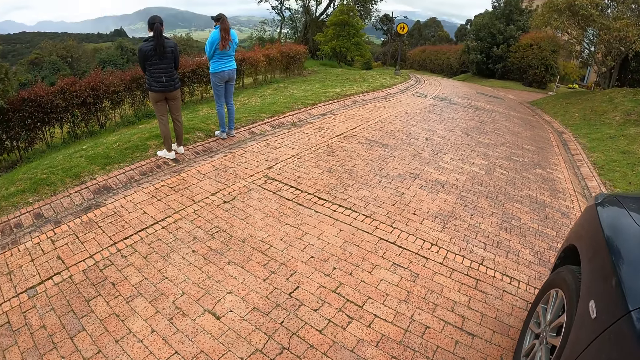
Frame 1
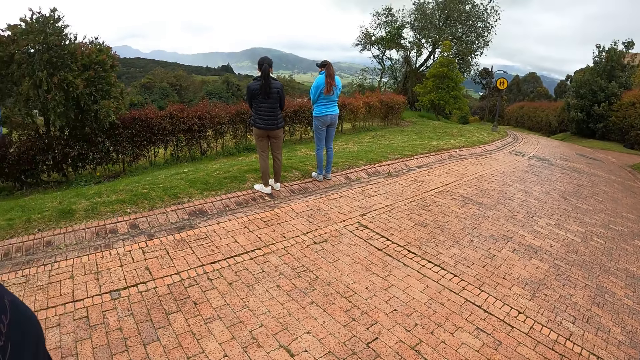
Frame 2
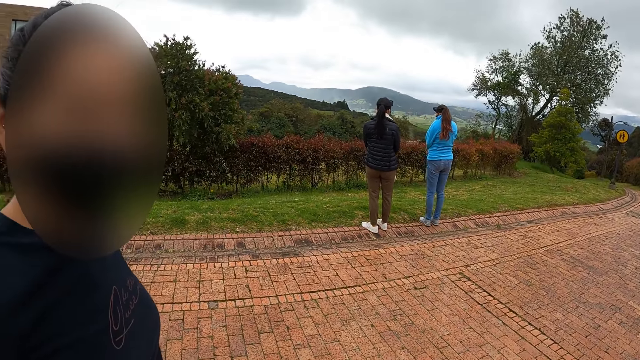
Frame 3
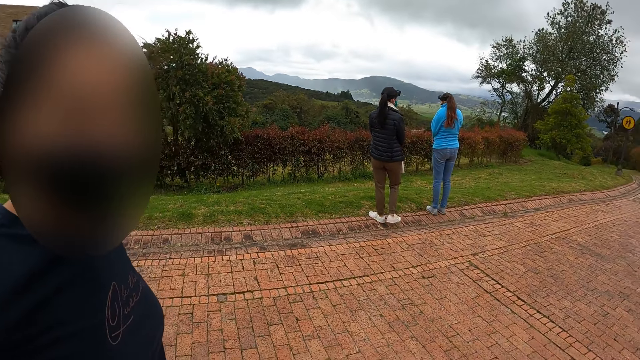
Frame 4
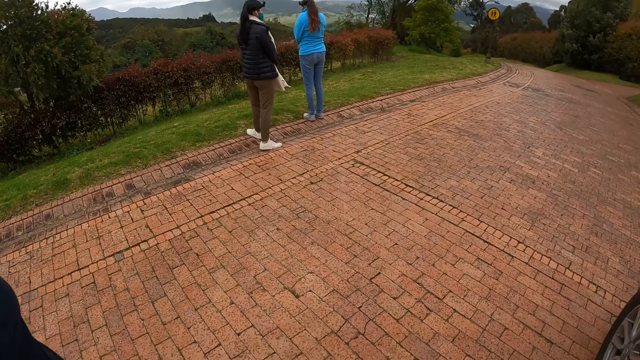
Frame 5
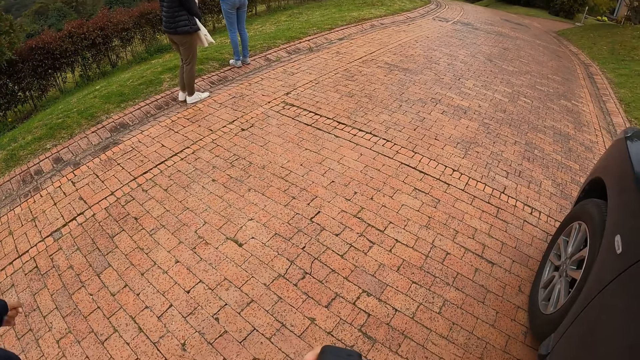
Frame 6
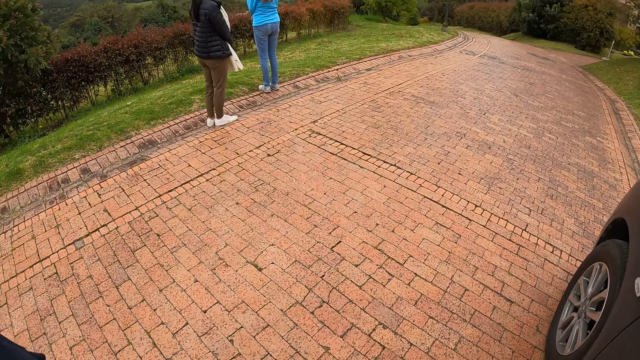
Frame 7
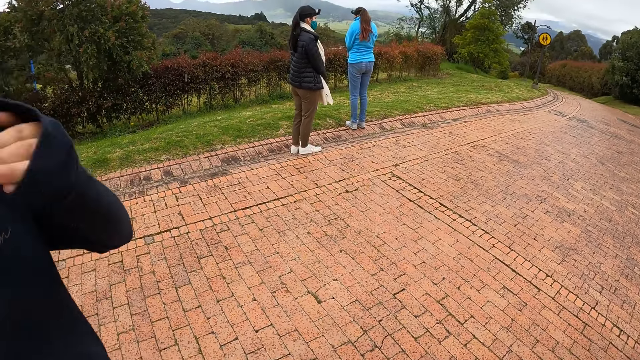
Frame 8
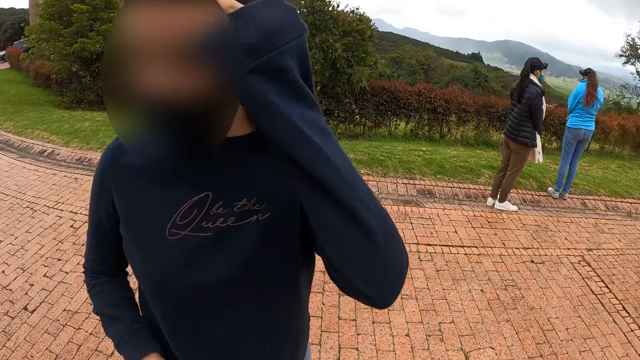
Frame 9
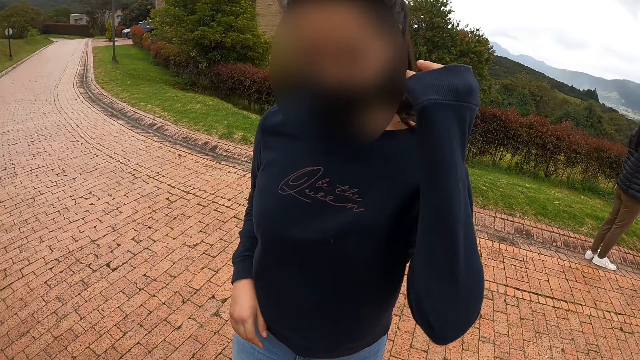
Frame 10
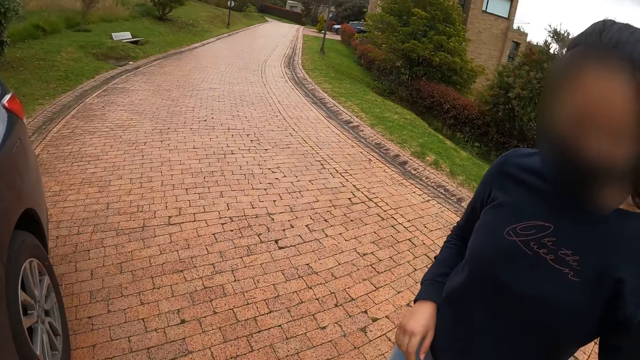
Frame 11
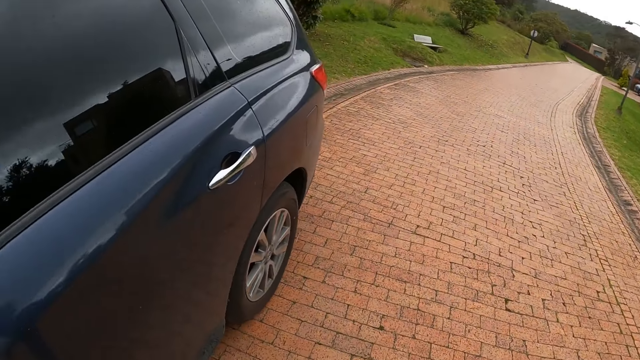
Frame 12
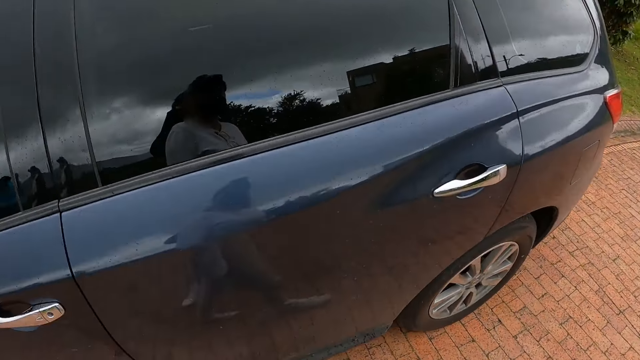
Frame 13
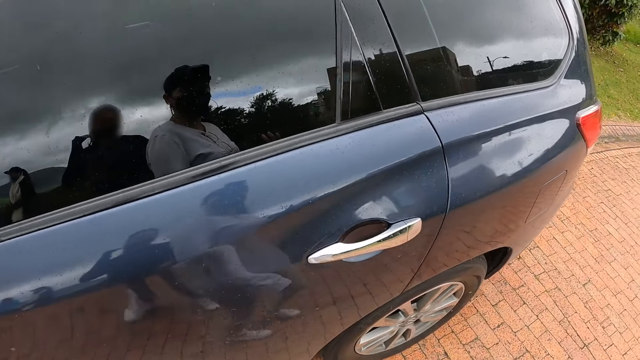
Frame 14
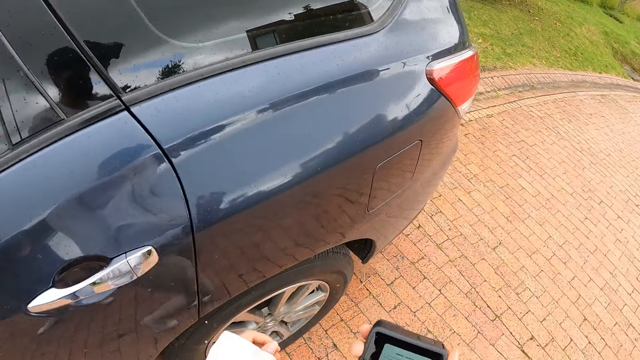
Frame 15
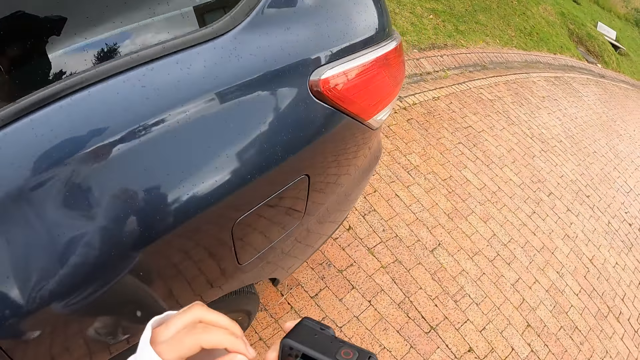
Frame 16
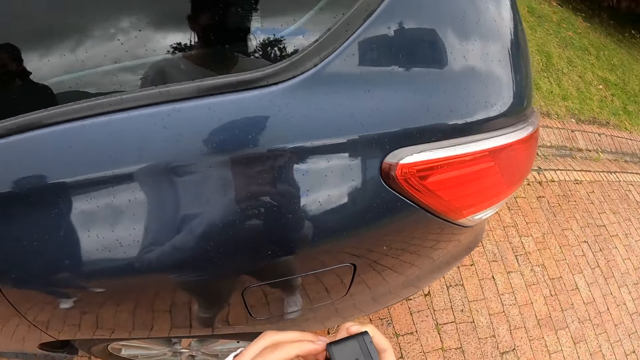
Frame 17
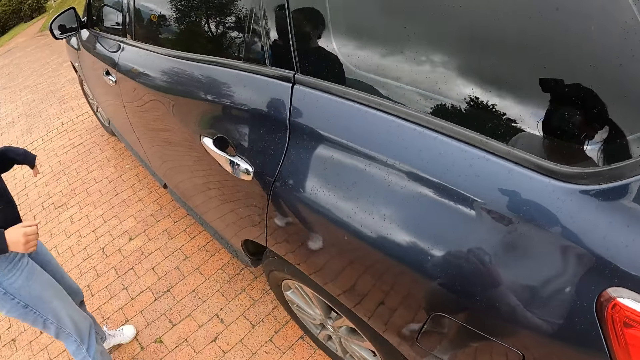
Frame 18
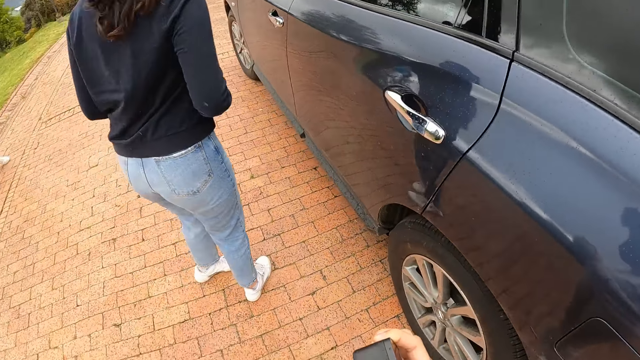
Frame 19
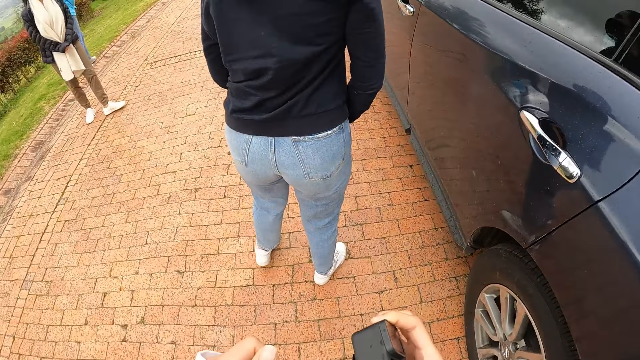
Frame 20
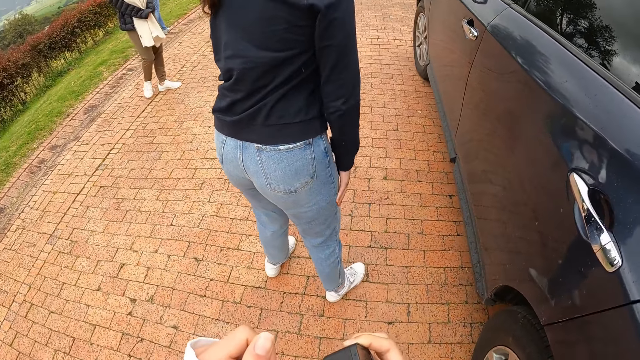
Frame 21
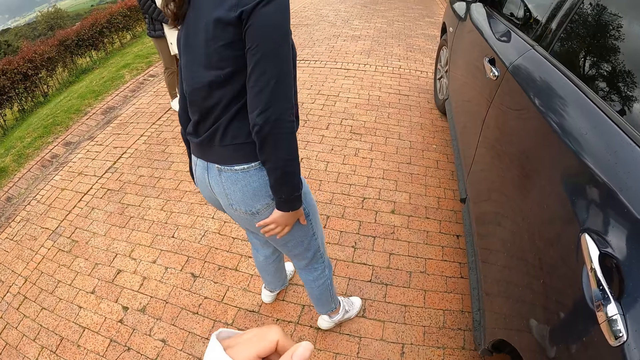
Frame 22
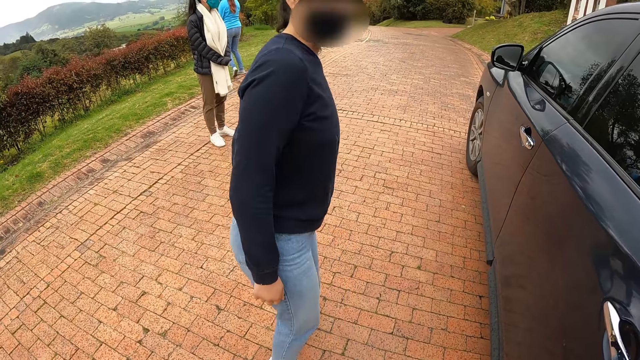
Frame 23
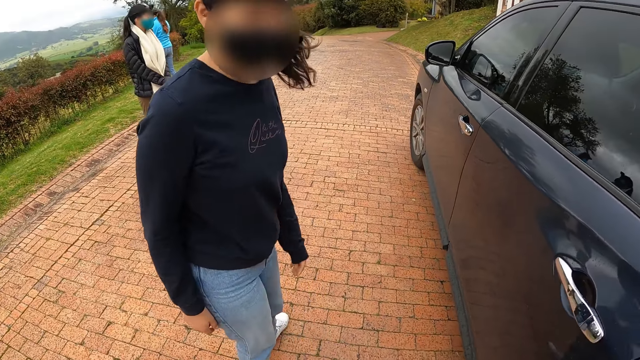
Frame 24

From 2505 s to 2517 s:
The camera wearer stares at a person. They look around. A woman touches her hair with her left hand. The camera wearer walks around and looks around.

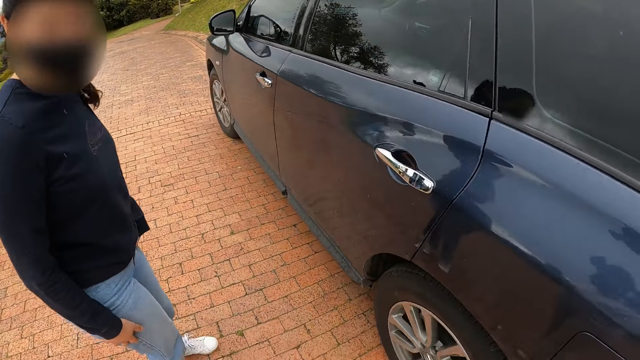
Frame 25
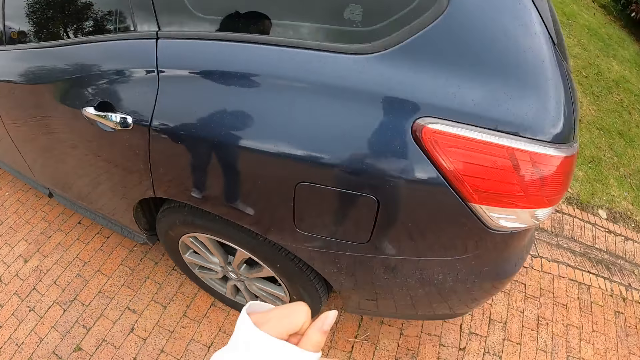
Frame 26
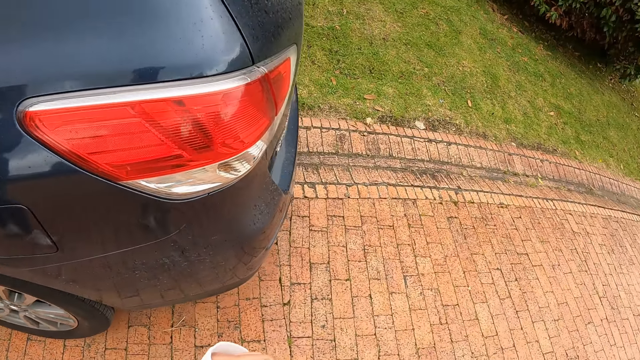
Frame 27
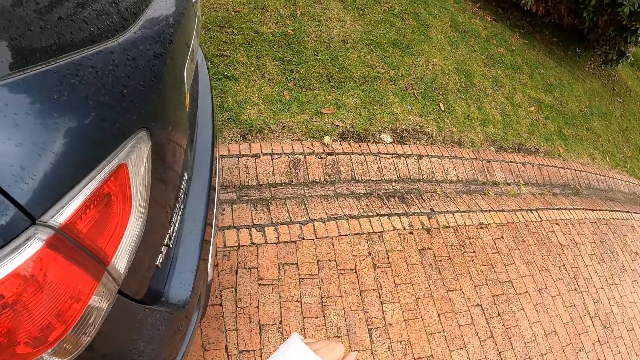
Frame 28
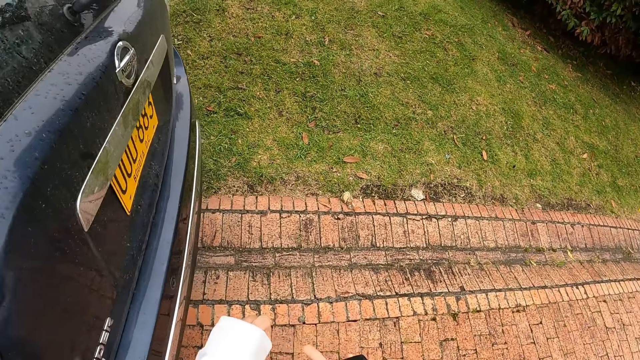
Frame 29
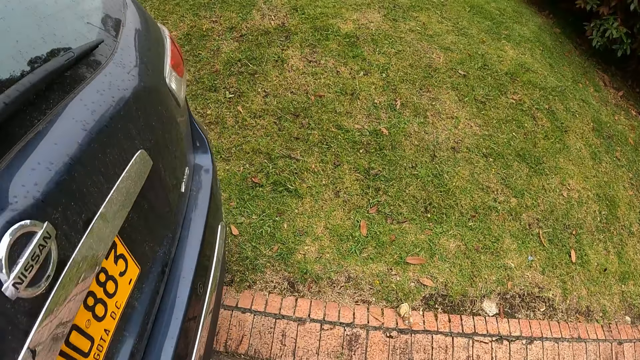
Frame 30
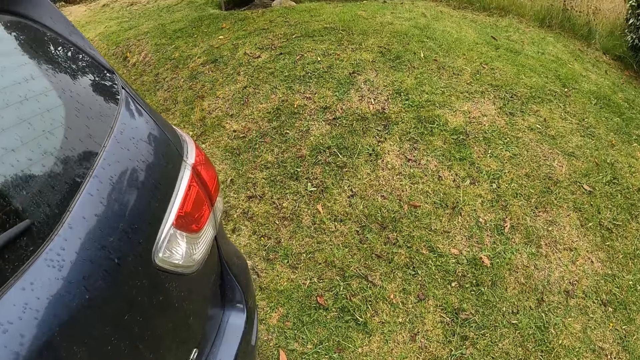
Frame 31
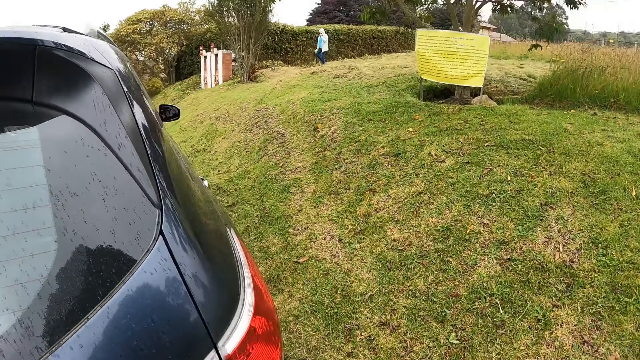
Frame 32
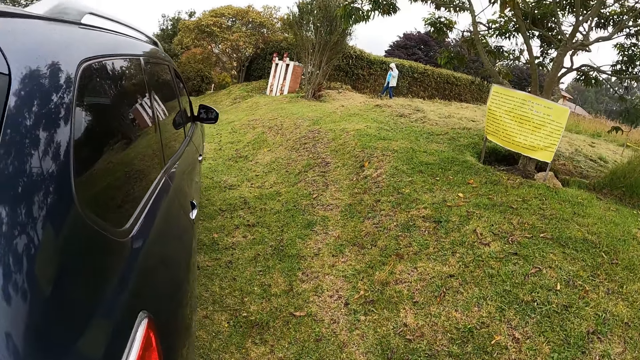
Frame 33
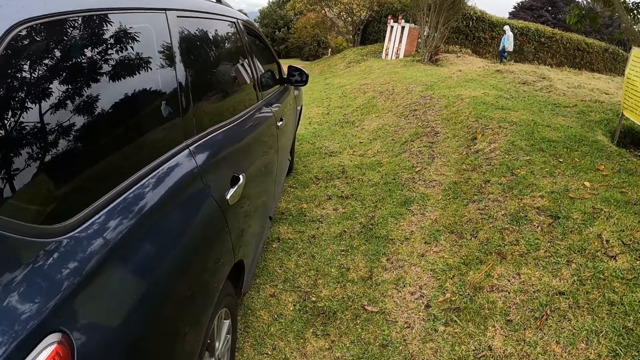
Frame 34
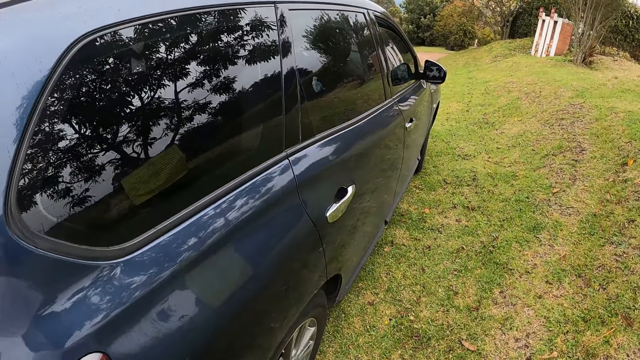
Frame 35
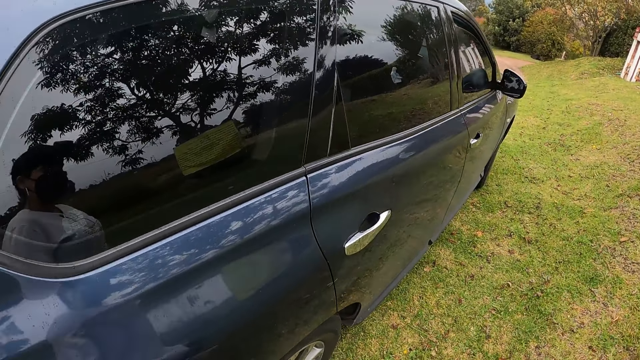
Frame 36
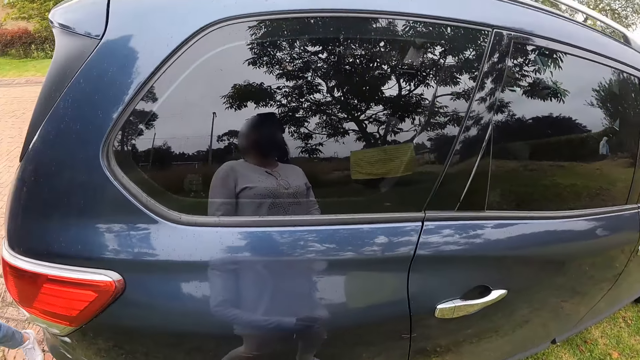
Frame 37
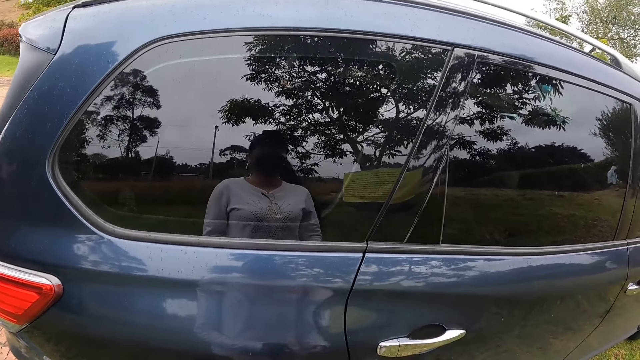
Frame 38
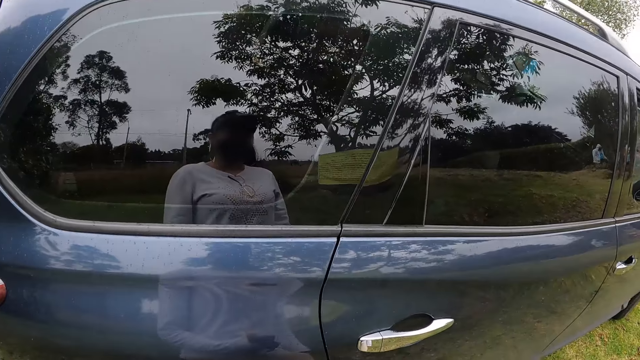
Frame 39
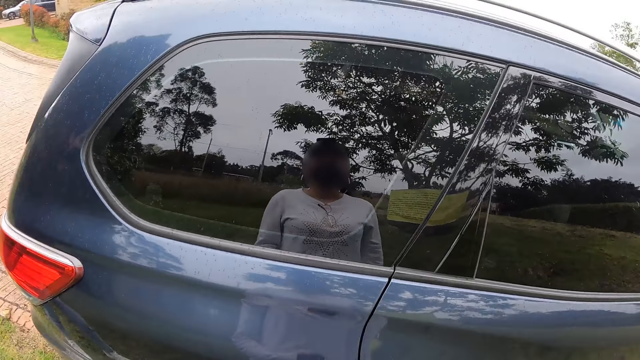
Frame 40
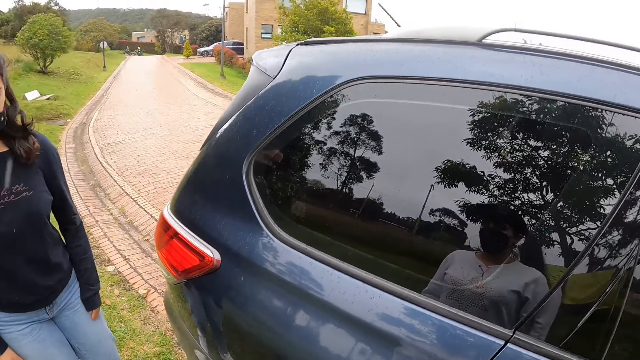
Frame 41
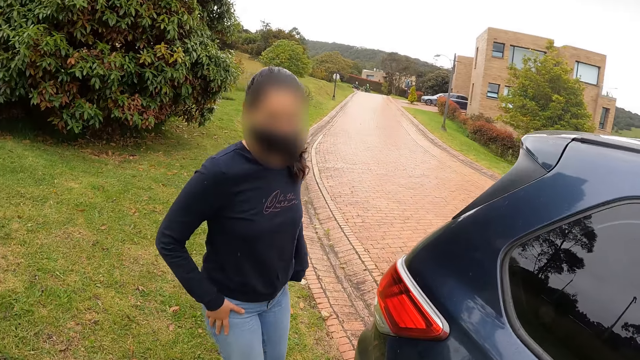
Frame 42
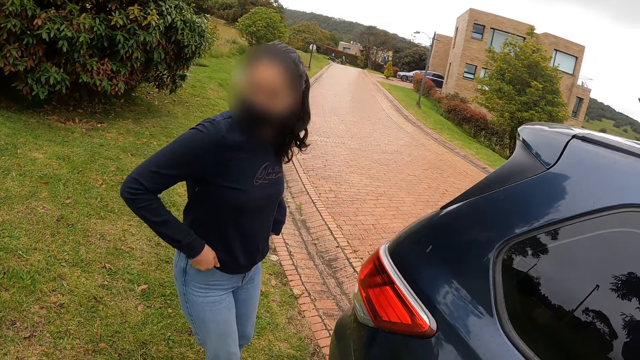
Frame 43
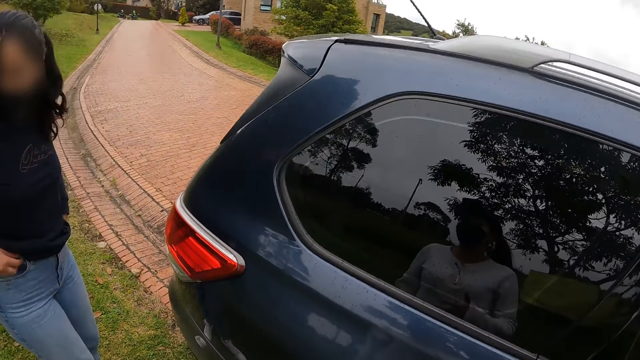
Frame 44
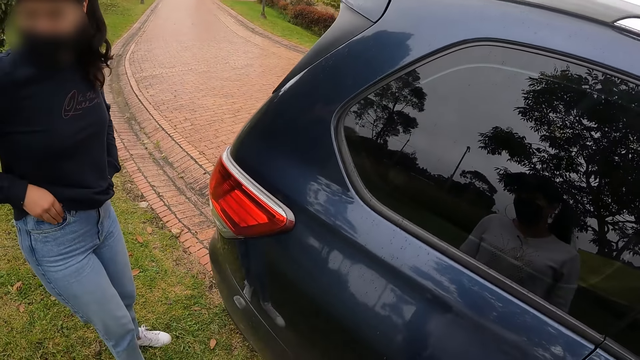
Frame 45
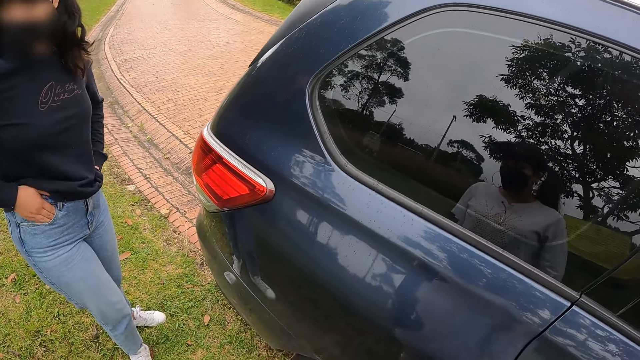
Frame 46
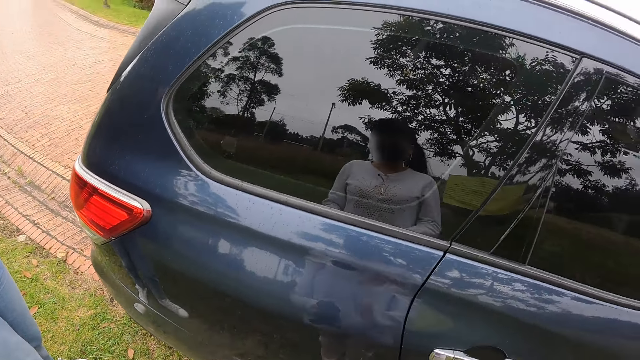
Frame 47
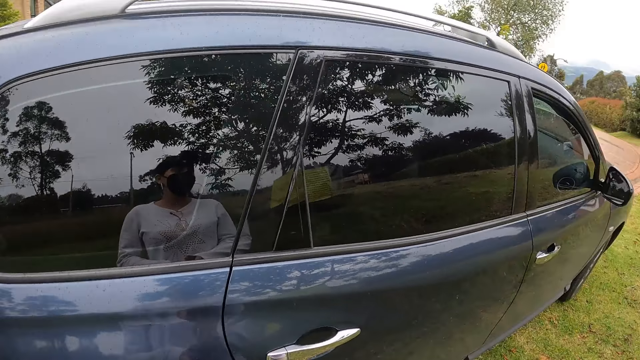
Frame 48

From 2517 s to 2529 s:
The camera wearer walks around. They look around.
